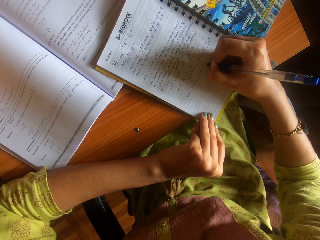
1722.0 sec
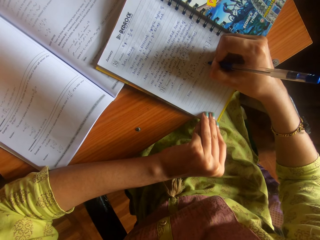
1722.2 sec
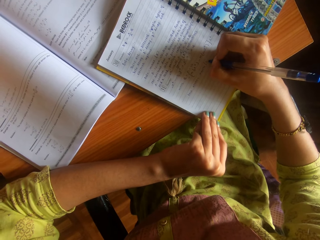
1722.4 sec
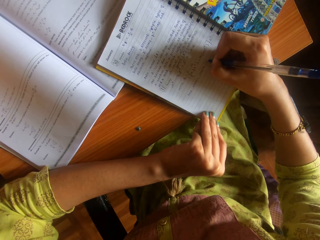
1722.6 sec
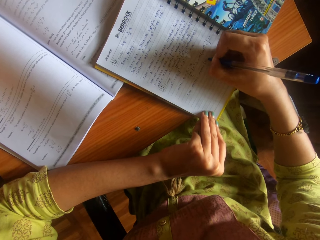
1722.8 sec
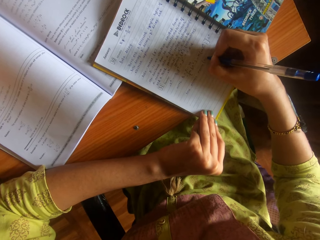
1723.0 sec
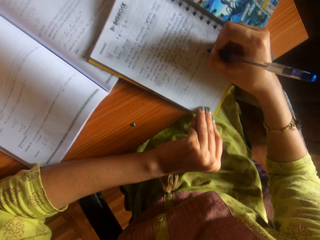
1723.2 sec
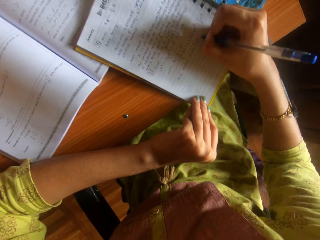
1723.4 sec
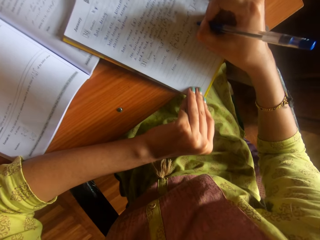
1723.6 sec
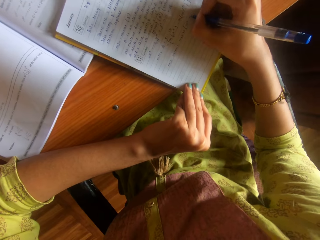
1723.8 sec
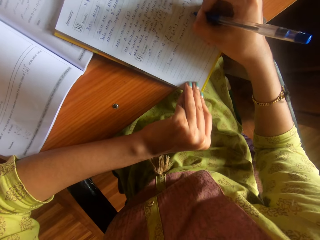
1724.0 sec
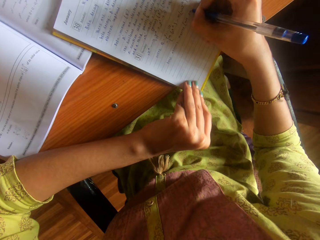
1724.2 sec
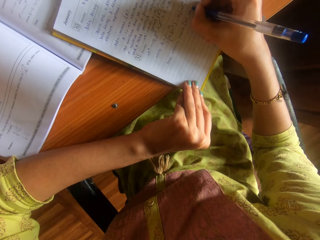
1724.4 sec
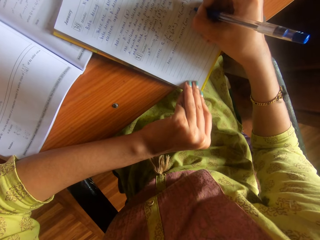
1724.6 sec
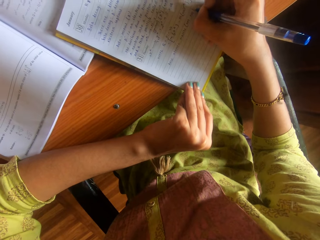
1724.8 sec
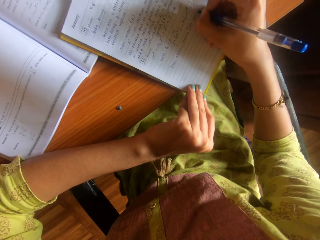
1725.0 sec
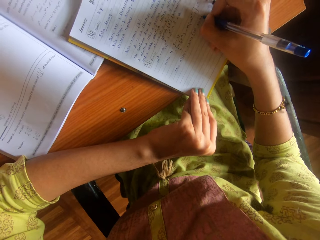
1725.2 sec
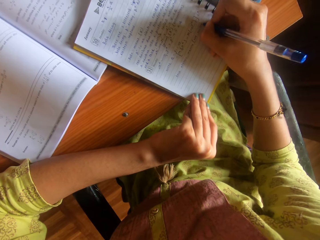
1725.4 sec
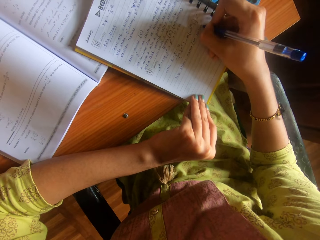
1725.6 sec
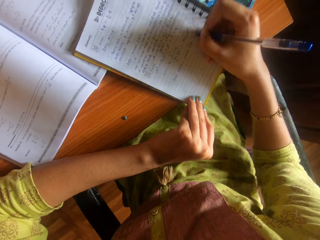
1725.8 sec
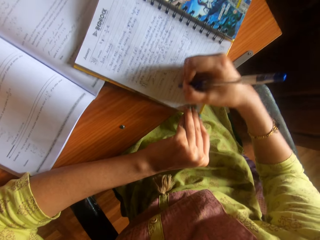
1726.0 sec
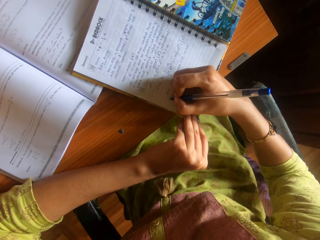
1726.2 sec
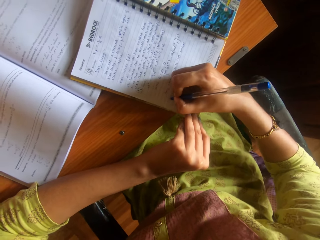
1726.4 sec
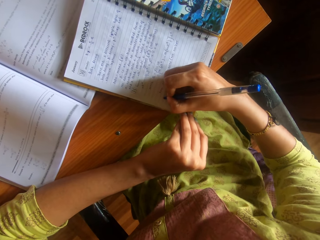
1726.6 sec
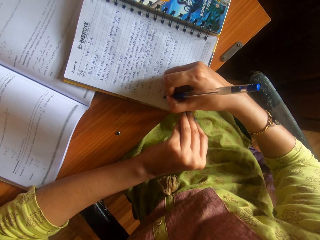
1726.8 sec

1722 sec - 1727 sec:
The camera wearer moves the right hand.

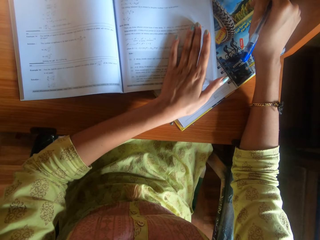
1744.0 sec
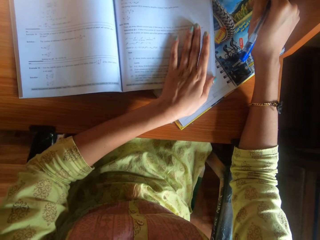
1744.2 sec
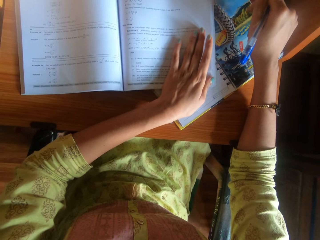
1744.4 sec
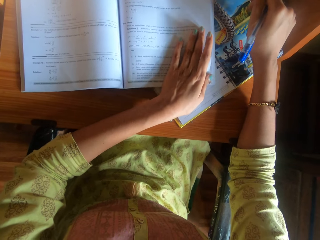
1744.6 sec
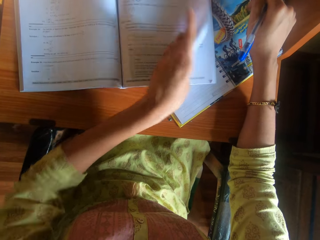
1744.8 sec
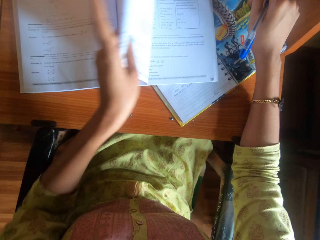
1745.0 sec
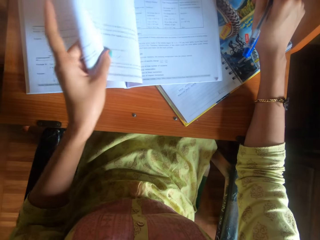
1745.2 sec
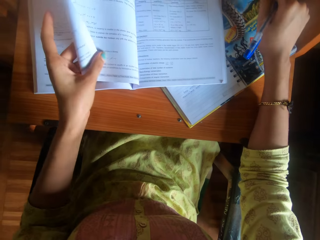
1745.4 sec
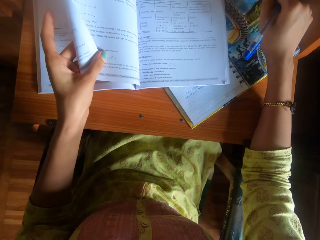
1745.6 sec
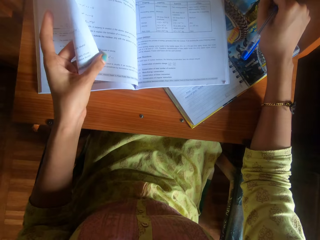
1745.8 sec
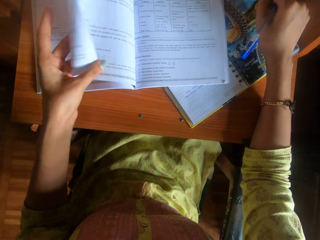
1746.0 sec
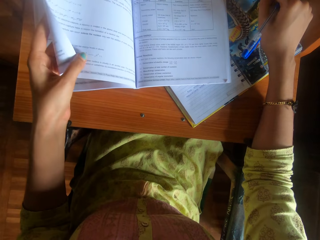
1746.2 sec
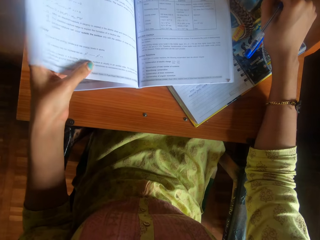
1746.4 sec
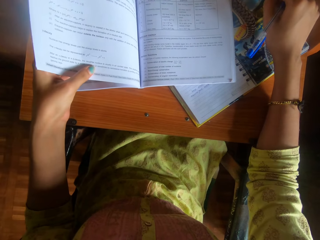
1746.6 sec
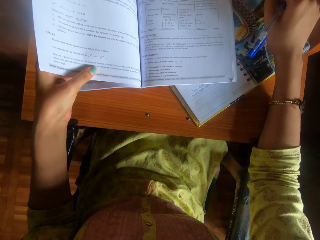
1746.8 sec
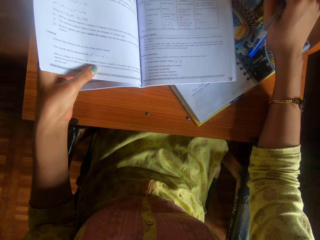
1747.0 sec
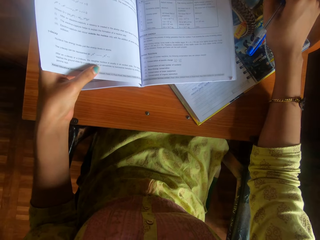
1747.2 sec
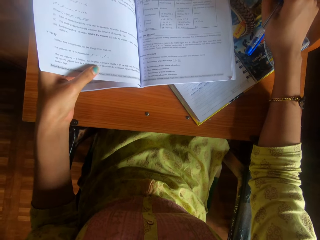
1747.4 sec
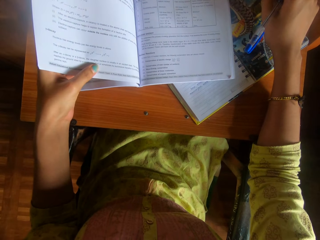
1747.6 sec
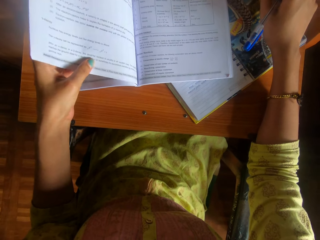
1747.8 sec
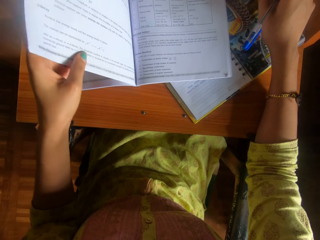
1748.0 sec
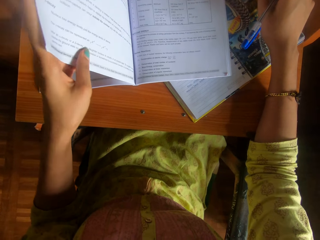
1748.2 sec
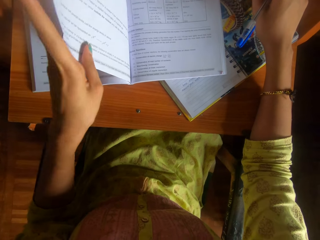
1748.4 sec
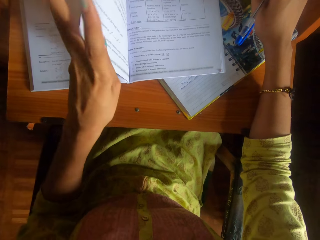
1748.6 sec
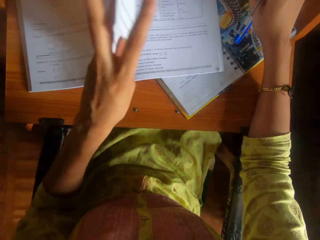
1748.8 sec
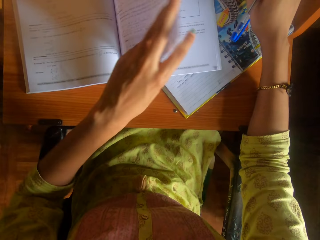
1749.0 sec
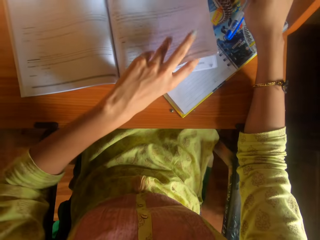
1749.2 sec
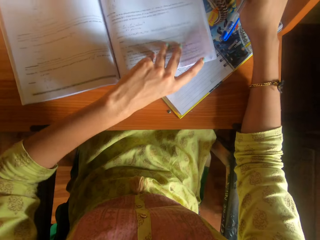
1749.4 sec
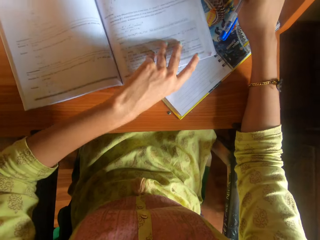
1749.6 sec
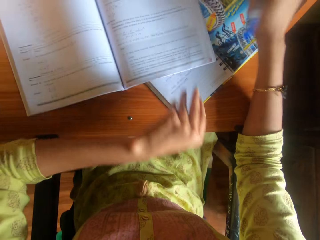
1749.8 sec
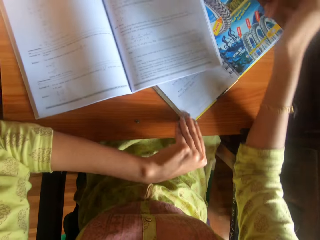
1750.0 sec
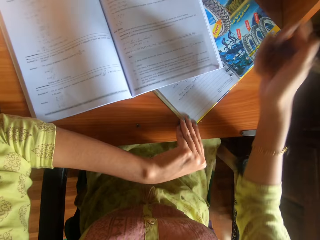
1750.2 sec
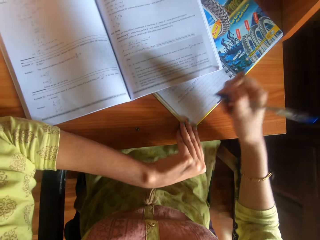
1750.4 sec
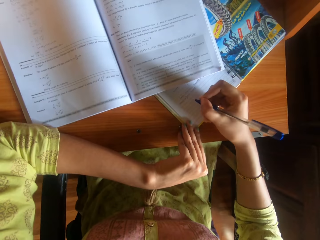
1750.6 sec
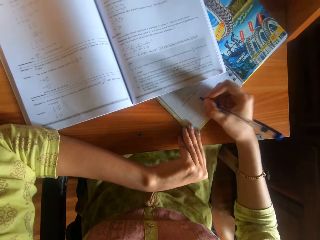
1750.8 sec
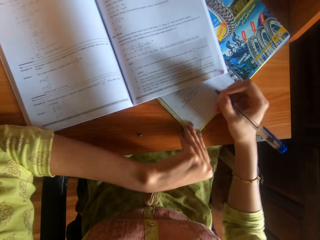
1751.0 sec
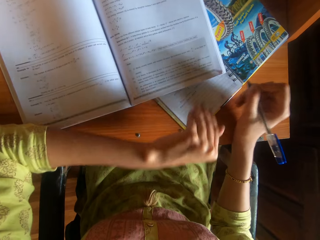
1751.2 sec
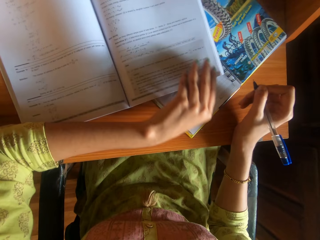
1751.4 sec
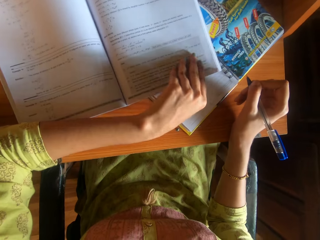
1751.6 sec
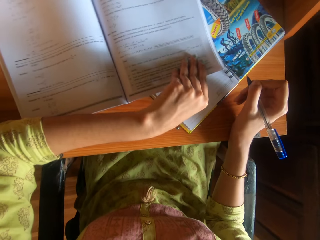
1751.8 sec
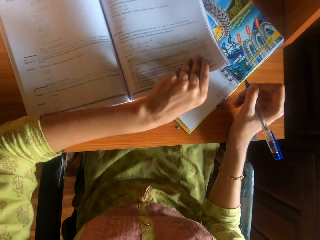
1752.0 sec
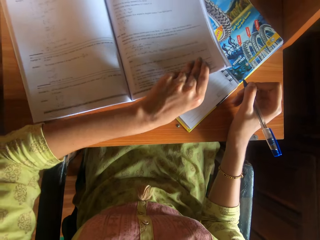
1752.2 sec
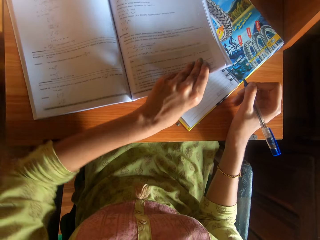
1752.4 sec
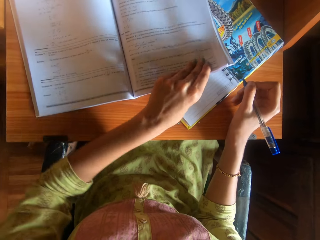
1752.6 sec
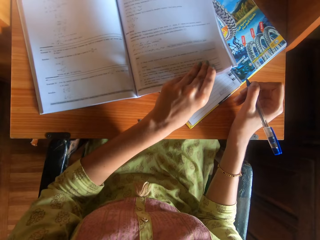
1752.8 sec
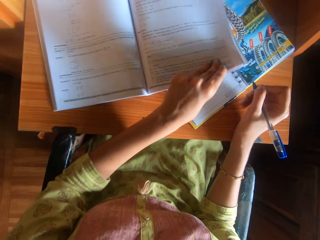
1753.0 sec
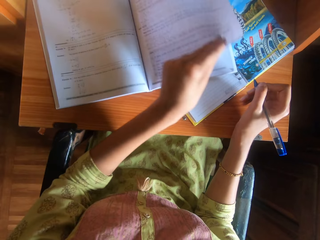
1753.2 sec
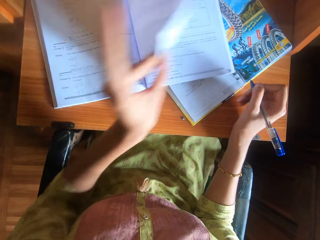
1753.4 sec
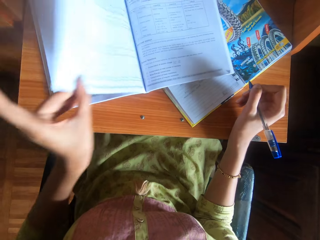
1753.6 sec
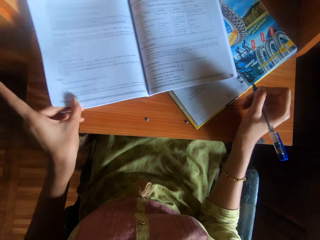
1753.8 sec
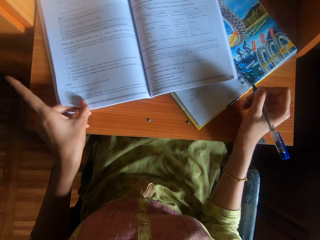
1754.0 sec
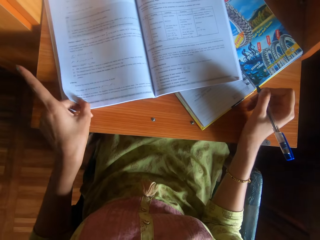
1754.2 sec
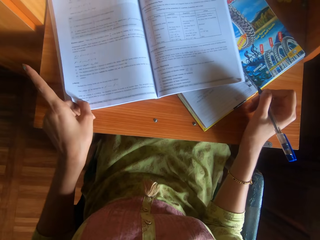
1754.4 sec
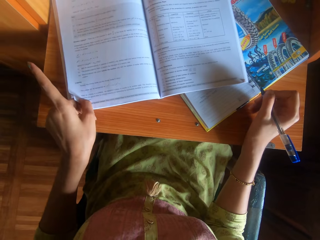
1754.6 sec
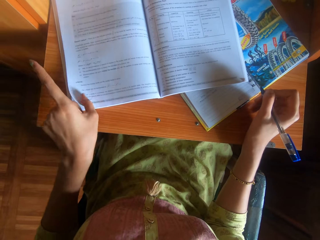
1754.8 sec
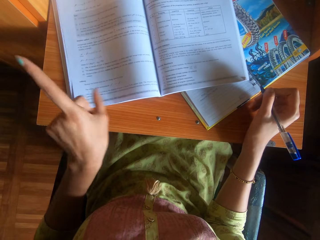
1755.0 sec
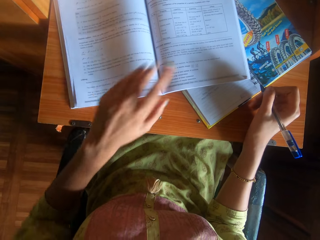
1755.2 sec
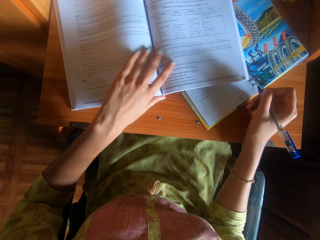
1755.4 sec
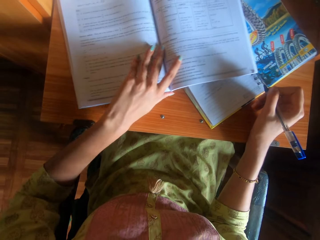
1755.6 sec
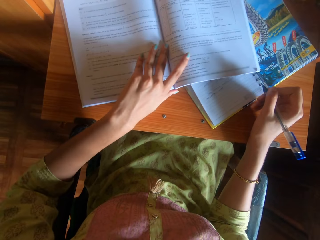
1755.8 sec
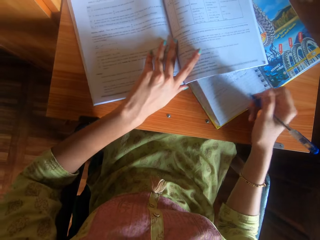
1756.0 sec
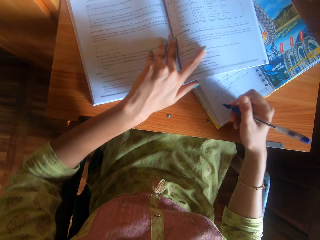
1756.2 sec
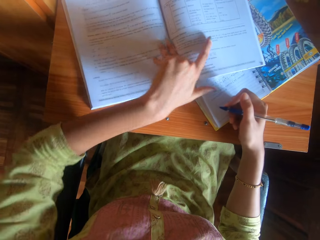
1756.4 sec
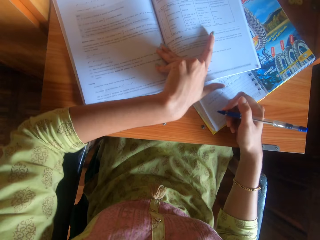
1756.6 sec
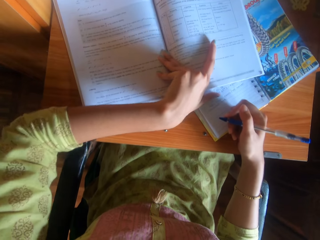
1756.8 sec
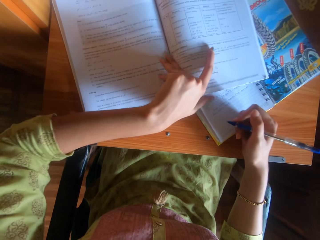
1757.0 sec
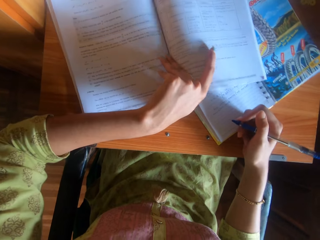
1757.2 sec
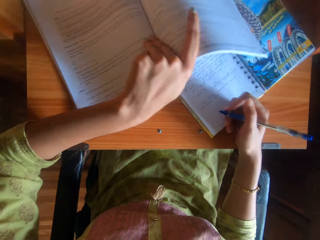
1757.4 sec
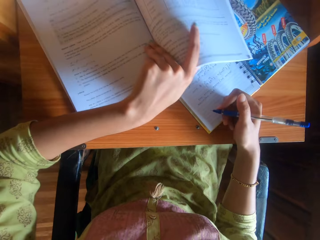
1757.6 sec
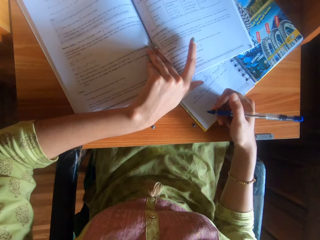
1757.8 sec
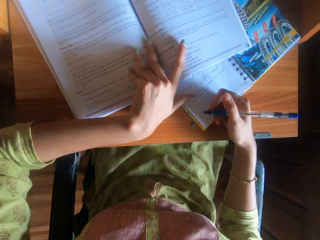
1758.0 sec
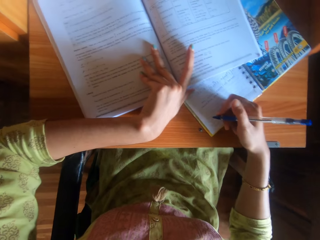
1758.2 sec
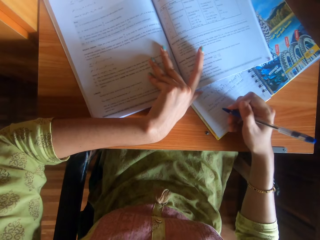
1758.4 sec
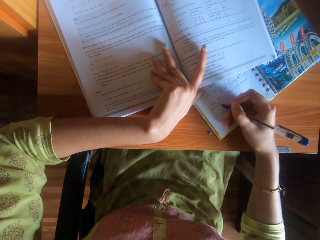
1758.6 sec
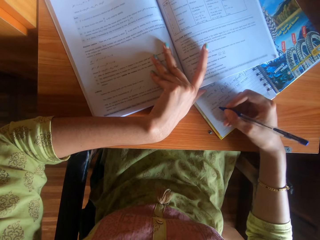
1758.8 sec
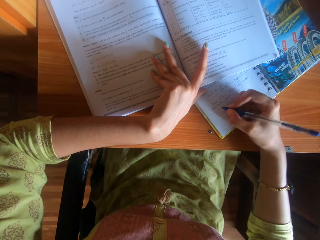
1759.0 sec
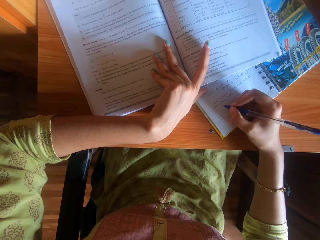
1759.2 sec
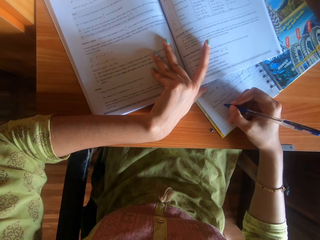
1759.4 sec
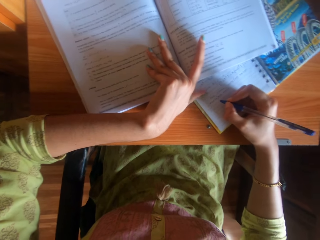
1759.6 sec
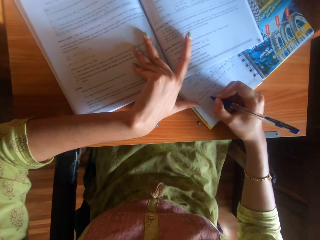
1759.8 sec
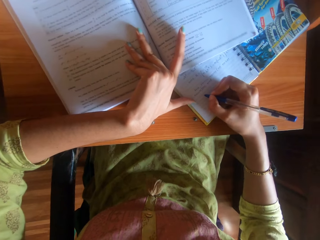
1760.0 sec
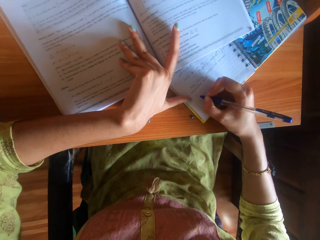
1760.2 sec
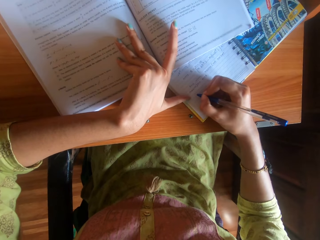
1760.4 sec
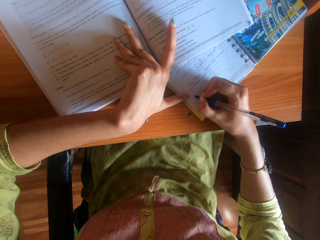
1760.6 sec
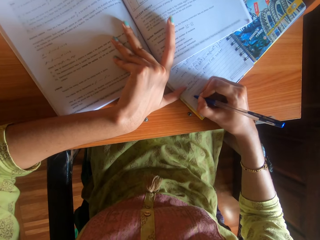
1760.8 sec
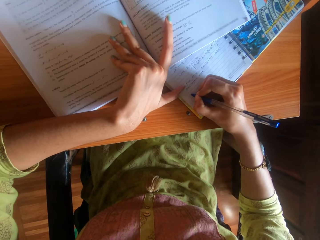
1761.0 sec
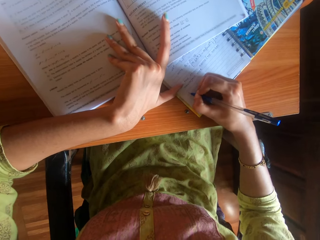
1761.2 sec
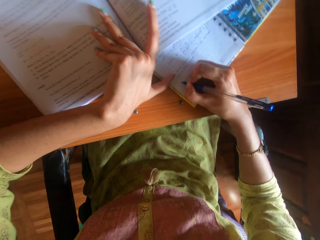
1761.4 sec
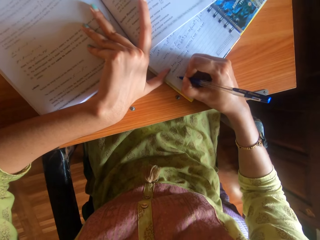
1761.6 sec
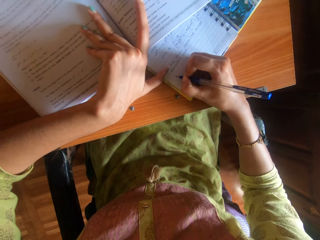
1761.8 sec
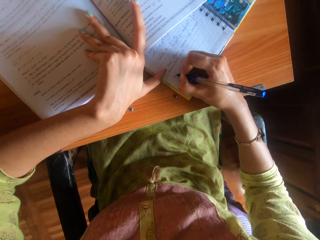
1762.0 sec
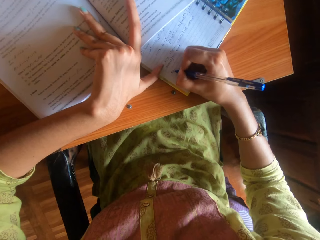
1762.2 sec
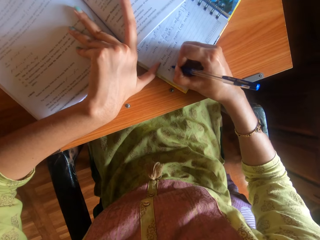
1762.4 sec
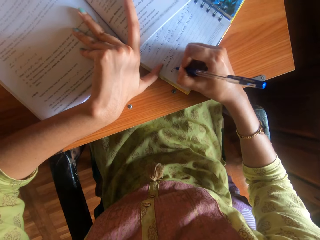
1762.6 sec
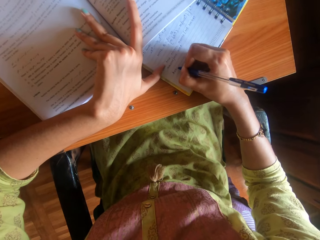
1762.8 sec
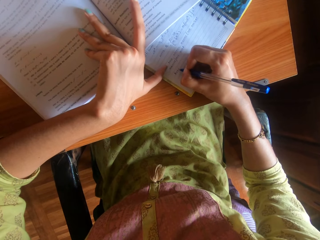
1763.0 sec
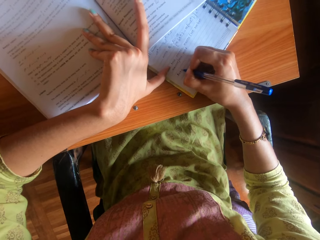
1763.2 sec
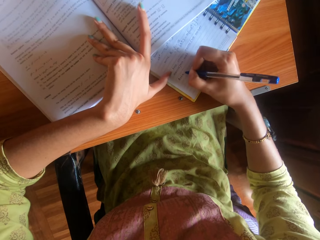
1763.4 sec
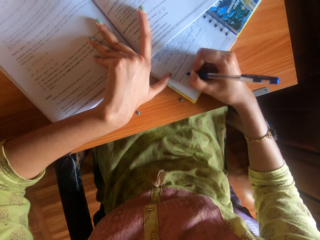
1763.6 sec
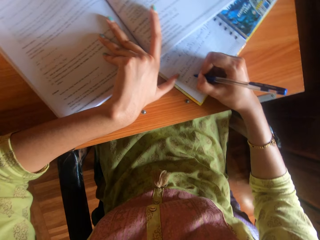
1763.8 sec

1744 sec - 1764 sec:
The camera wearer opens a page of a book or textbook with her left hand. She looks at the textbook. She closes the page of the book with her left hand. She holds the book on the table with her left hand. She raises the right hand. She raises up the book from the table with her left hand. She moves the right hand. She opens the page of the book with her left hand. She adjusts the book on the table with her left hand. She holds the textbook with the left hand. She writes on the book on the table with the pen in her right hand.
